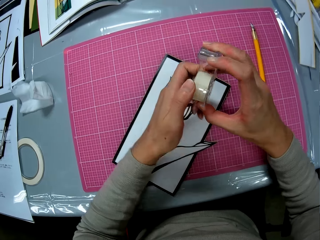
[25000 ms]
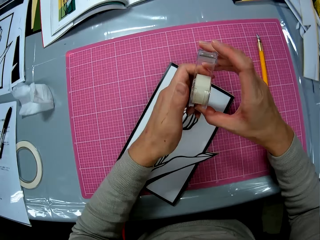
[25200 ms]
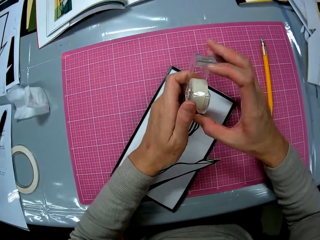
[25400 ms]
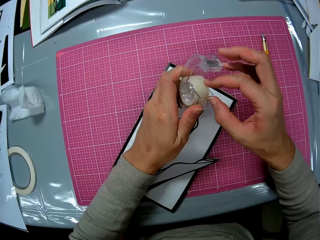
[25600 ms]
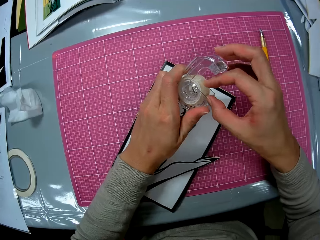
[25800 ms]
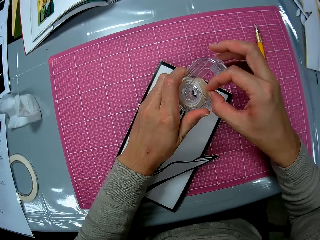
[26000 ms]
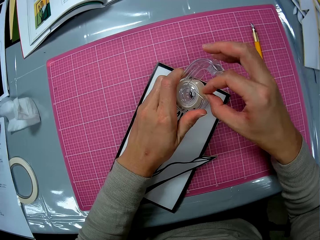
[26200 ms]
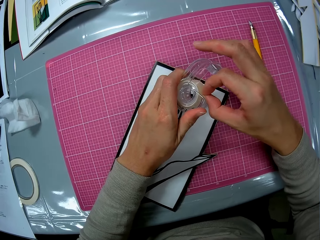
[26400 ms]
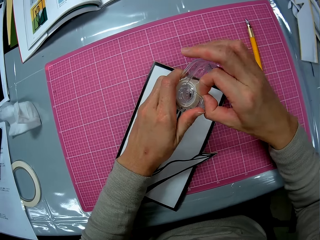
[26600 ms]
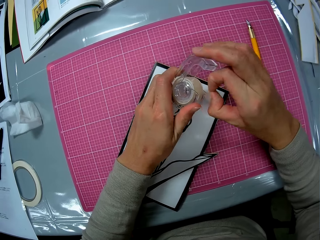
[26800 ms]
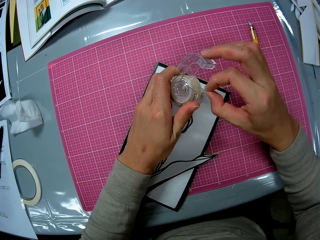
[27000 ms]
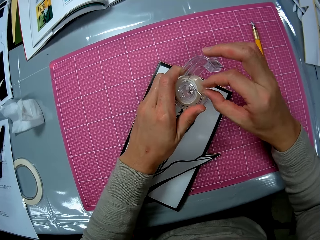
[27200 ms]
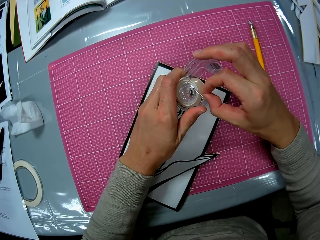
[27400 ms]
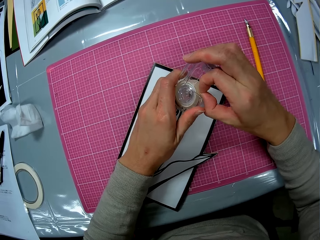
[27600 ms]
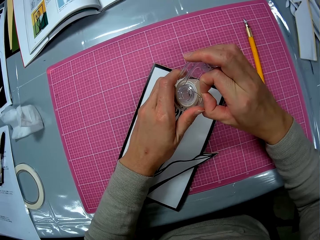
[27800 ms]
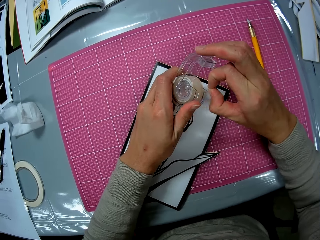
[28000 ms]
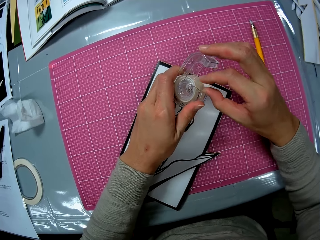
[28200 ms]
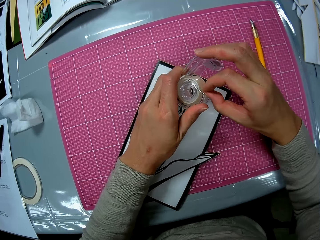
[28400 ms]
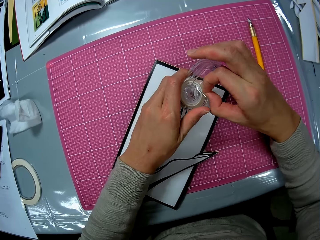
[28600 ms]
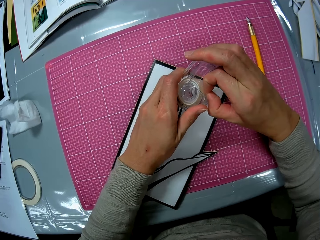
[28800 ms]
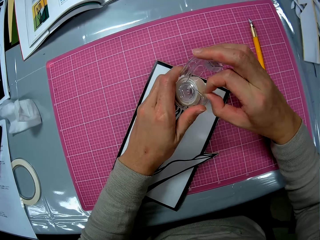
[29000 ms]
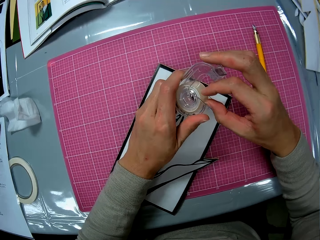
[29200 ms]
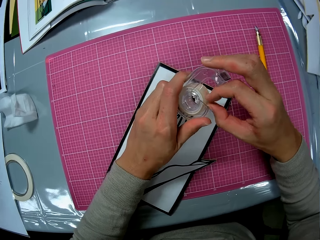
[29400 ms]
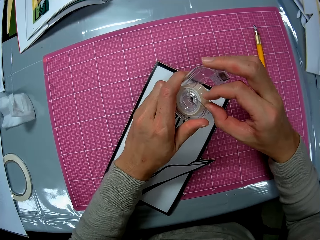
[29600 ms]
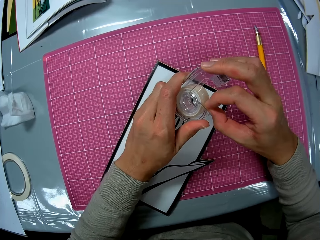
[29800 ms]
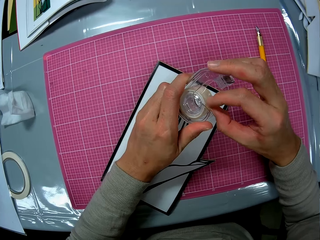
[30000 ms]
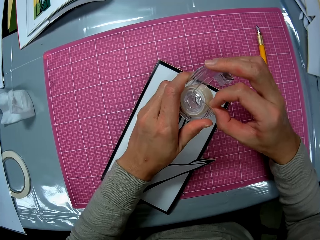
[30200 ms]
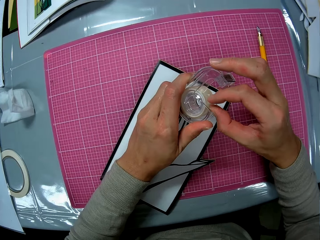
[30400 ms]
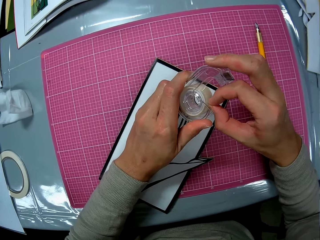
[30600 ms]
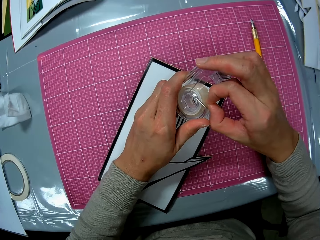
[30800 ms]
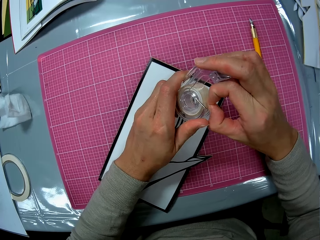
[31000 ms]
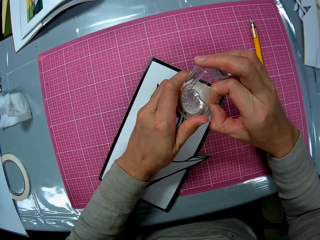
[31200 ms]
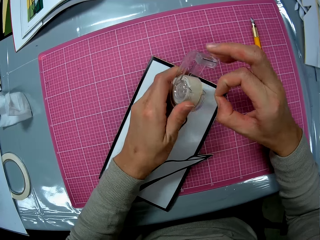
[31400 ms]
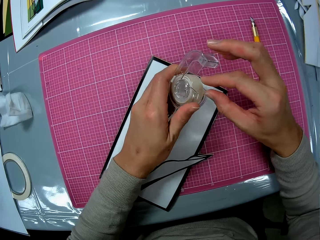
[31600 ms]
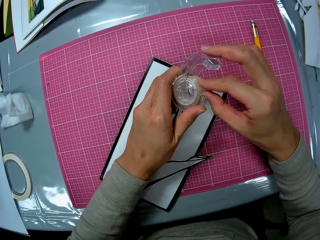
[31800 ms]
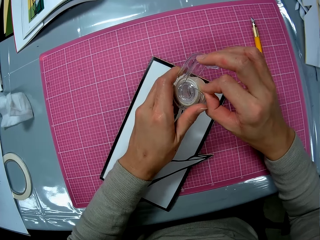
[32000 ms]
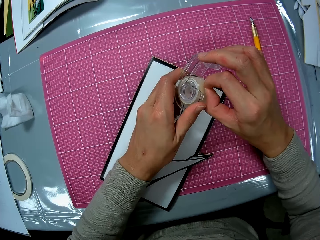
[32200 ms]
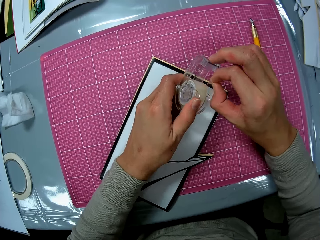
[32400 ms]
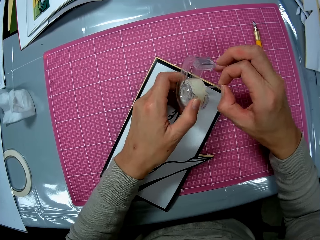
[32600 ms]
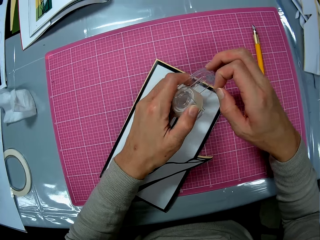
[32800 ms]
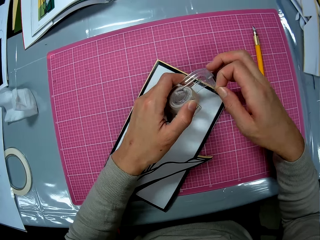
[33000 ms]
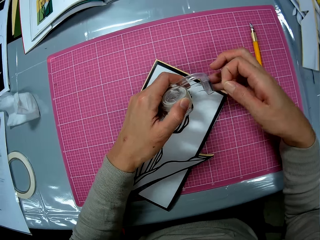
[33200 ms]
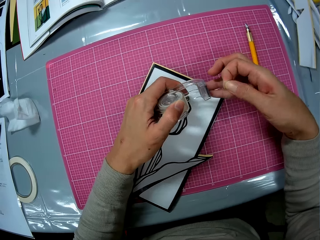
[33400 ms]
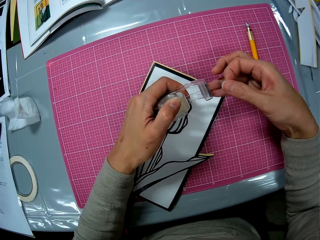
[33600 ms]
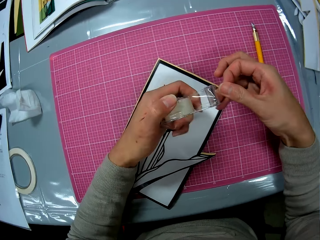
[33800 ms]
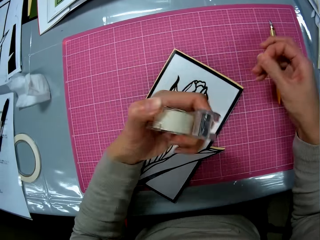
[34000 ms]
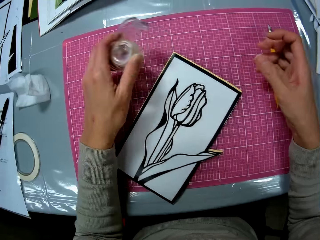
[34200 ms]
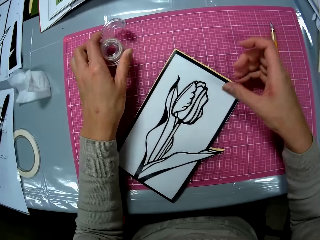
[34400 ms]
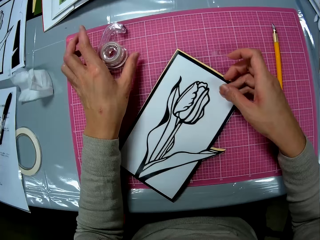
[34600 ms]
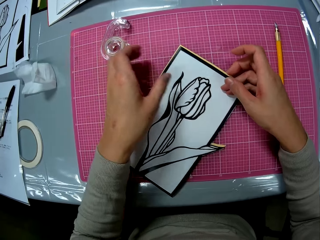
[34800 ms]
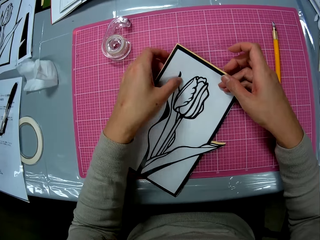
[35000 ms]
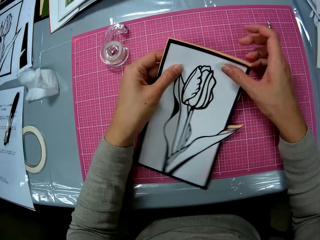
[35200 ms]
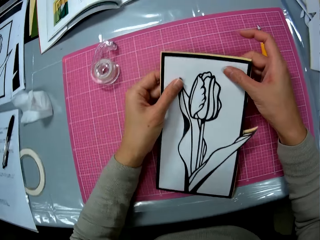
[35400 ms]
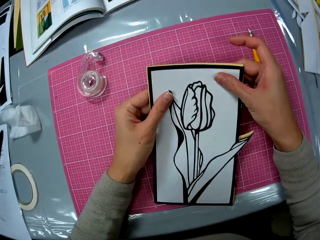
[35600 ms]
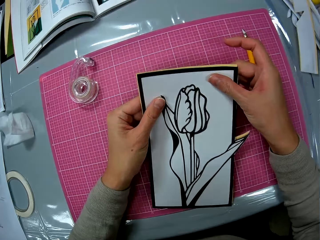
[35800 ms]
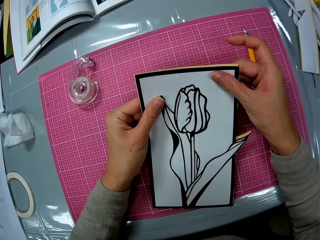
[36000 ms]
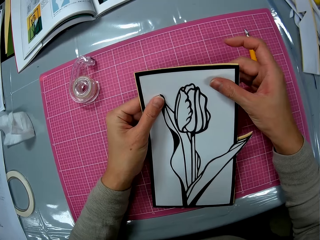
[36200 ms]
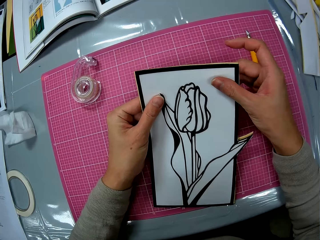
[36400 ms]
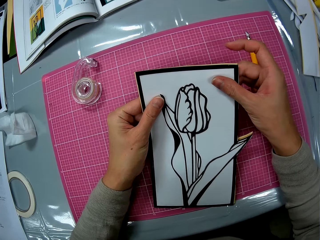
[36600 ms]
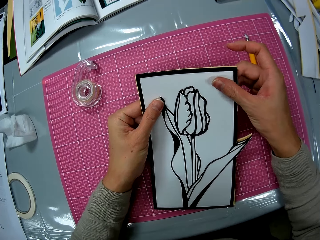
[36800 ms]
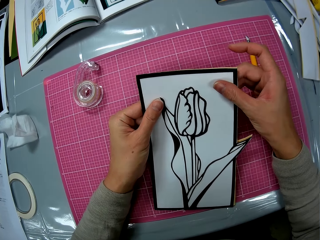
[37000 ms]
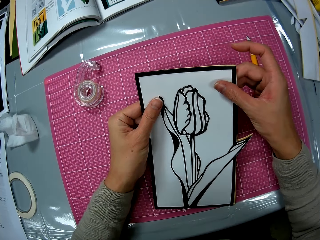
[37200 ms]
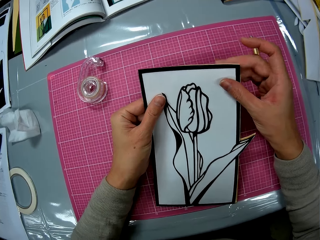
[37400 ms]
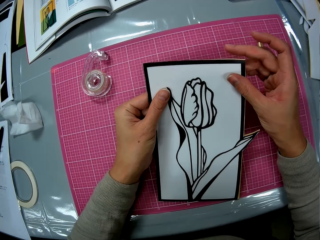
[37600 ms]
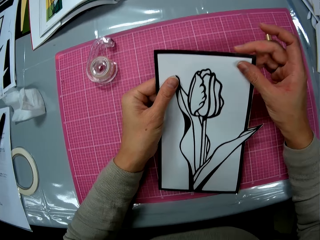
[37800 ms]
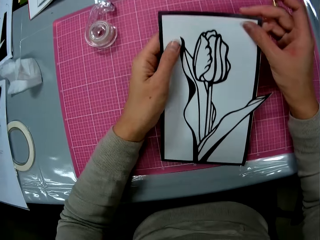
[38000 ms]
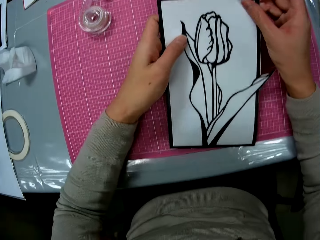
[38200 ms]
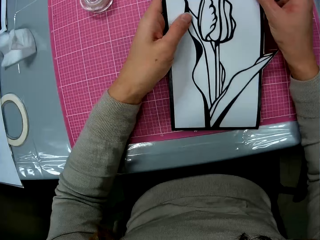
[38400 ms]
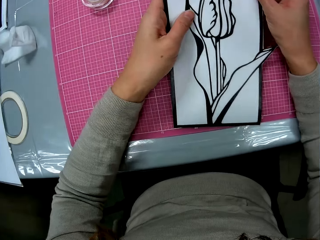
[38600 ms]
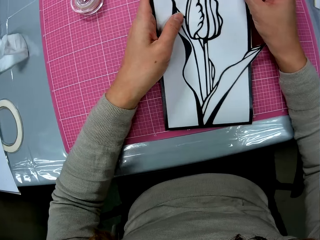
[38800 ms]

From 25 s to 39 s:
The camera wearer removes the sellotape. She cuts sellotape from the sellotape dispenser with her right hand. She drops the sellotape dispenser in her left hand on the cutting mat. She picks up the papercraft on the cutting mat with her left hand and adjusts the papercraft in both hands.

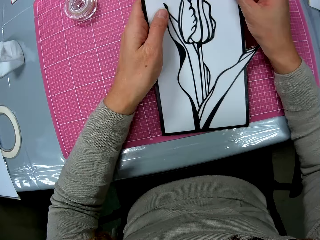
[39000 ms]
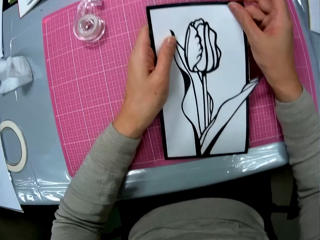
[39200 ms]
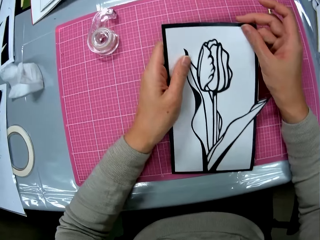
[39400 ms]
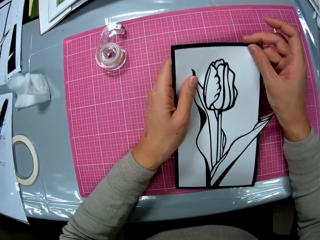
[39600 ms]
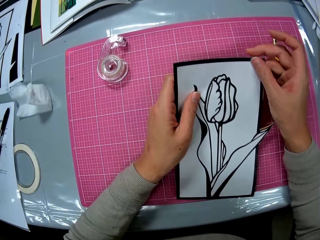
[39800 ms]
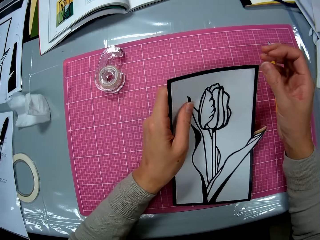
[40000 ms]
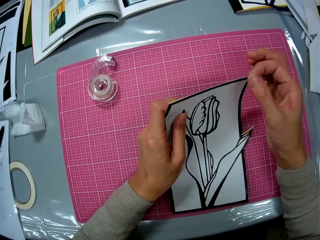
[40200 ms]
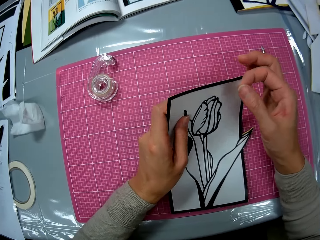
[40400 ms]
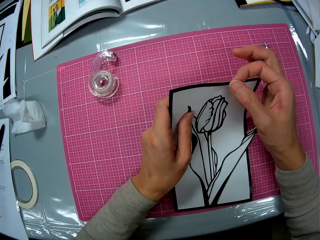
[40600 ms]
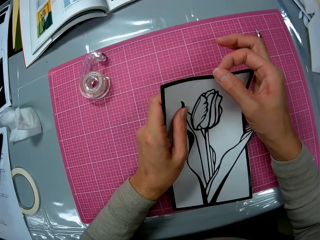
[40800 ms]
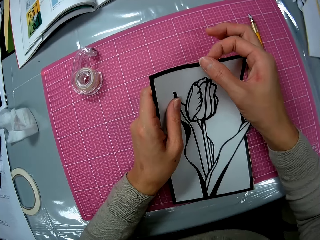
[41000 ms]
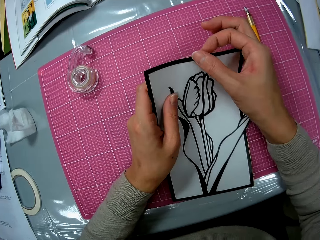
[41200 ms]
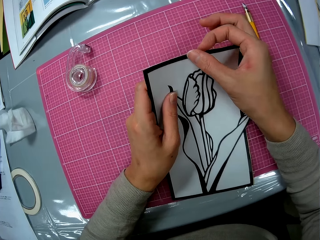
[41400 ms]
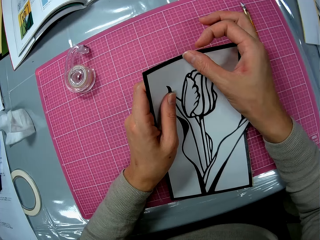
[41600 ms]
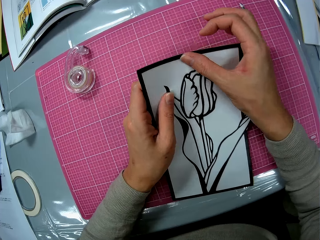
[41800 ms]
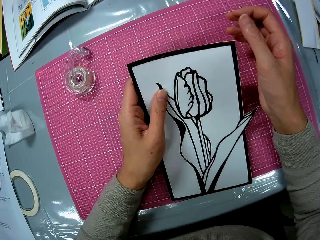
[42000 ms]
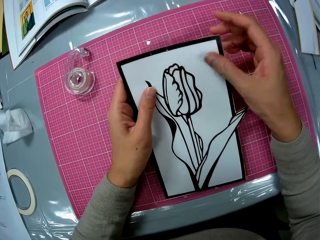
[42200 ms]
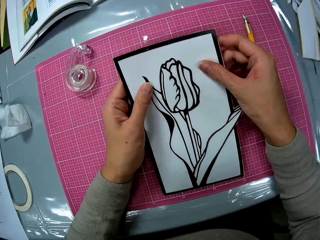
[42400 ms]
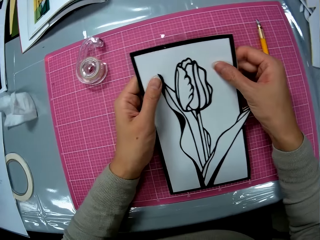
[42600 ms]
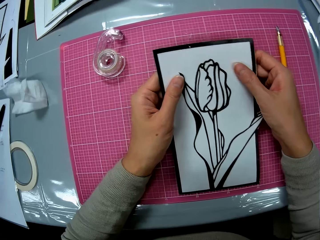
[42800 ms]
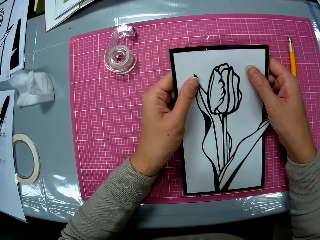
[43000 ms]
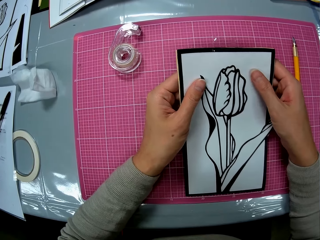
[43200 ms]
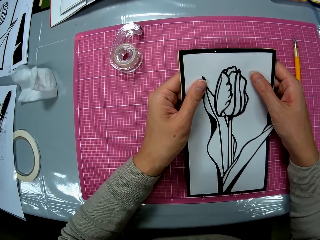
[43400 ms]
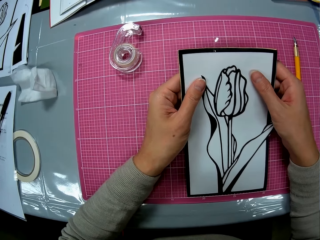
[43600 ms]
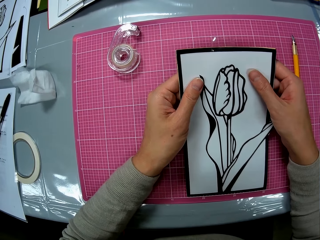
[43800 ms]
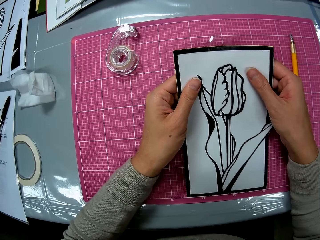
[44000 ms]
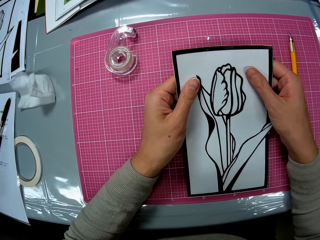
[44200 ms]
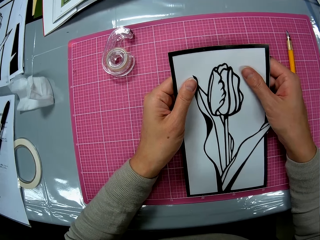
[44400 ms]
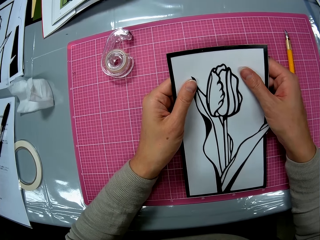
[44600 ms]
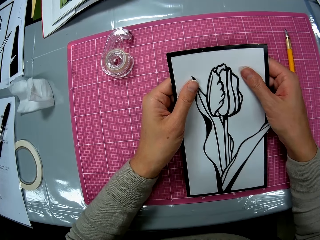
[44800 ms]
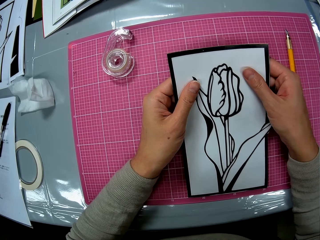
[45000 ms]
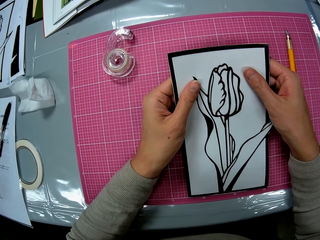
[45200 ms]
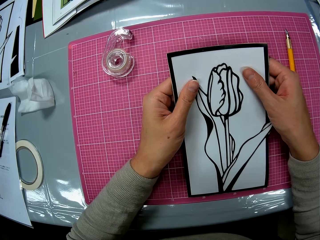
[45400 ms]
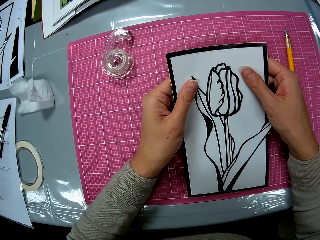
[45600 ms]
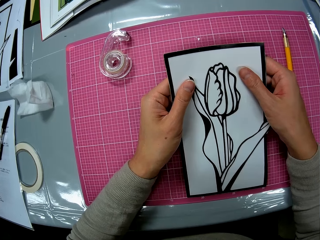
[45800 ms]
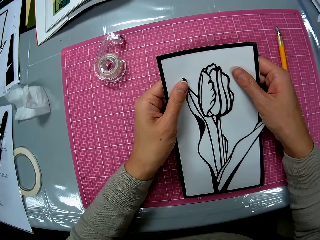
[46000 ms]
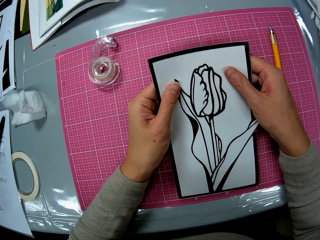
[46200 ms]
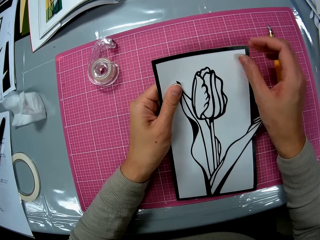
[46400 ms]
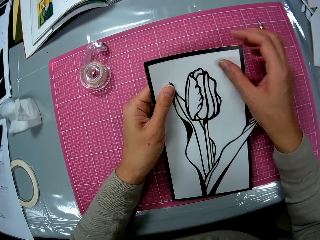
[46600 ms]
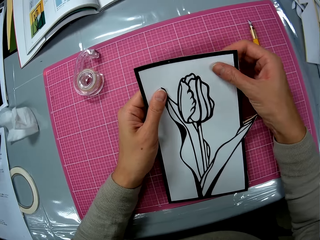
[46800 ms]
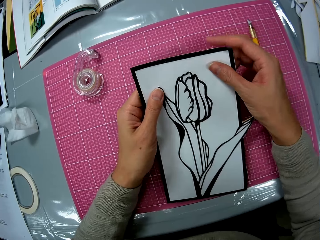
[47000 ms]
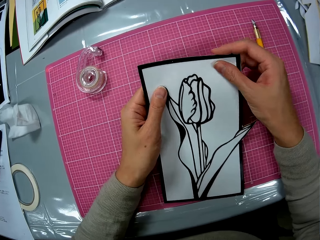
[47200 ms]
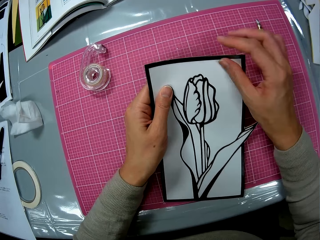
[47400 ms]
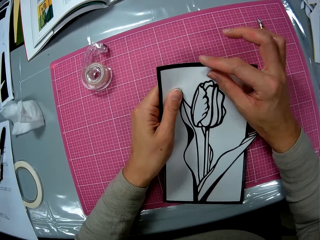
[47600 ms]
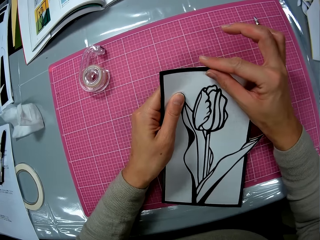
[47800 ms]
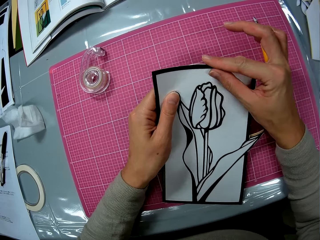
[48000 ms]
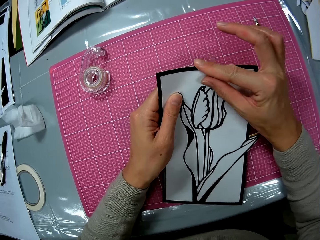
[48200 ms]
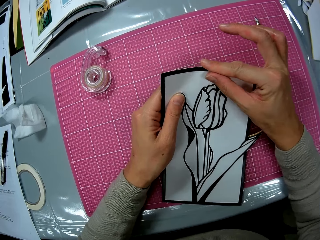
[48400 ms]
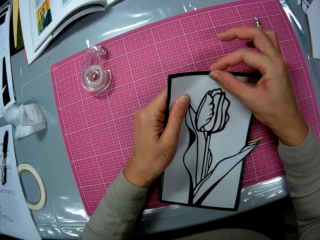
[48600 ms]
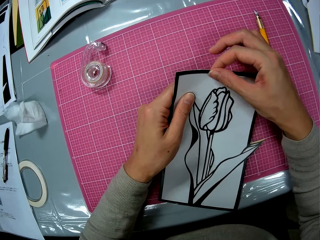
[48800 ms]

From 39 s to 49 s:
The camera wearer places the sellotape in her right hand on the papercraft. She adjusts the papercraft with both hands.
